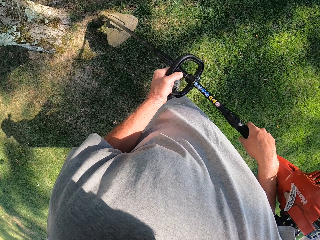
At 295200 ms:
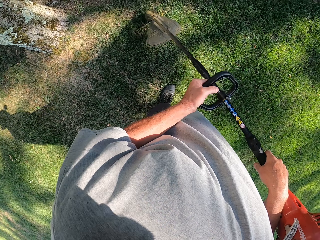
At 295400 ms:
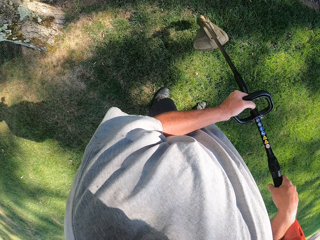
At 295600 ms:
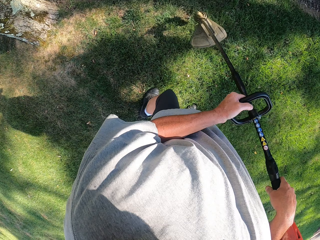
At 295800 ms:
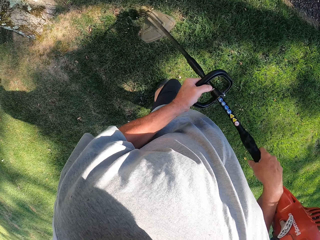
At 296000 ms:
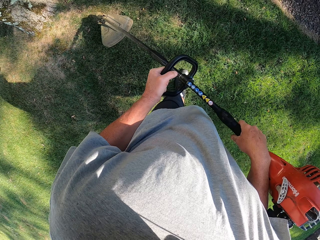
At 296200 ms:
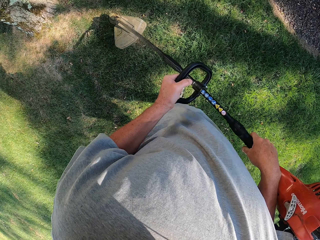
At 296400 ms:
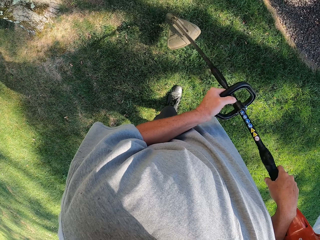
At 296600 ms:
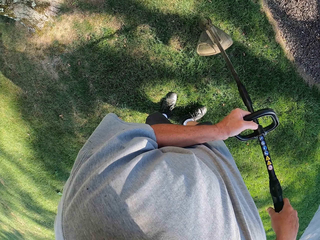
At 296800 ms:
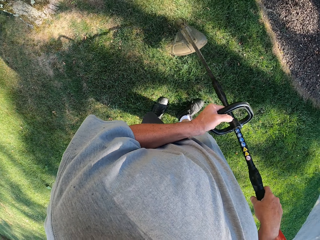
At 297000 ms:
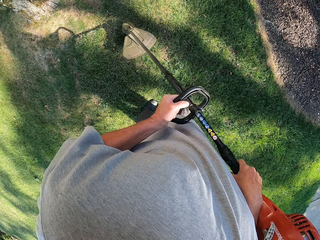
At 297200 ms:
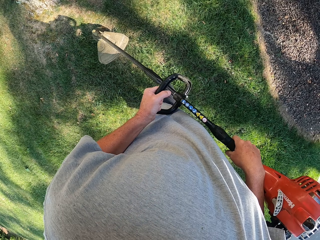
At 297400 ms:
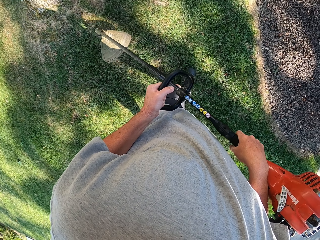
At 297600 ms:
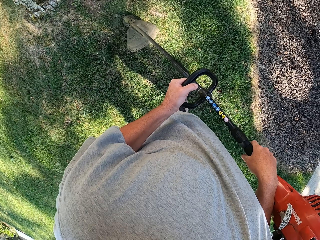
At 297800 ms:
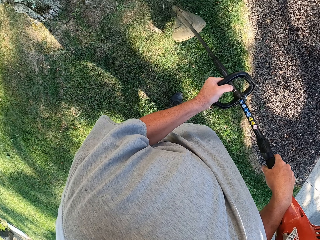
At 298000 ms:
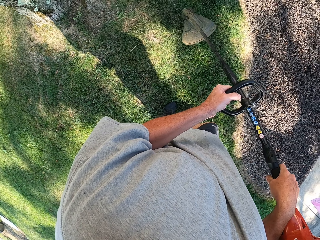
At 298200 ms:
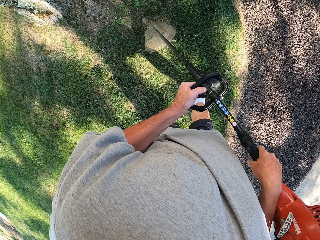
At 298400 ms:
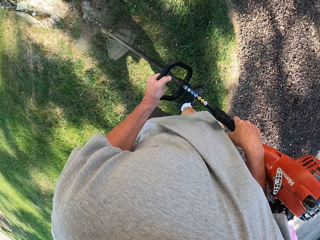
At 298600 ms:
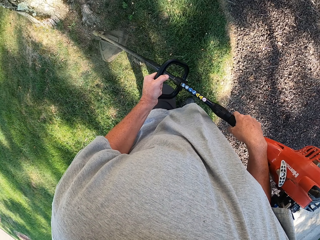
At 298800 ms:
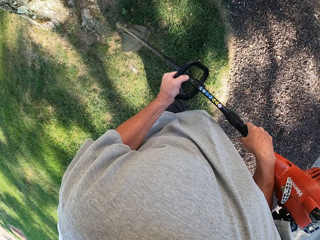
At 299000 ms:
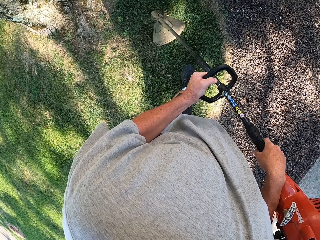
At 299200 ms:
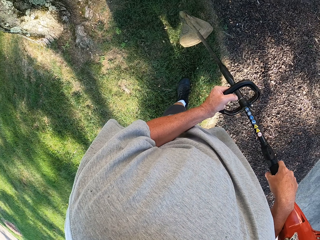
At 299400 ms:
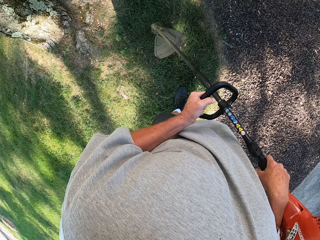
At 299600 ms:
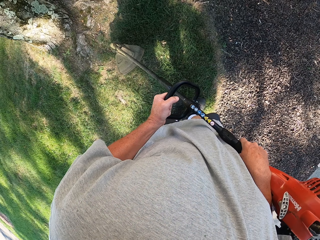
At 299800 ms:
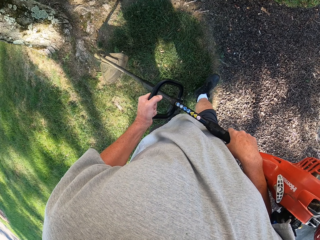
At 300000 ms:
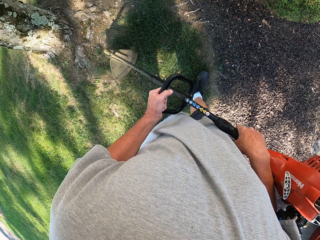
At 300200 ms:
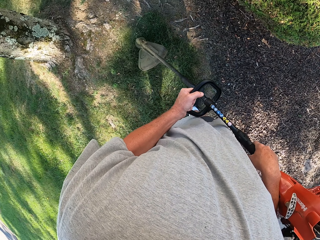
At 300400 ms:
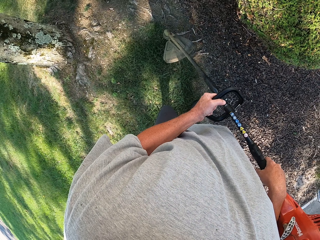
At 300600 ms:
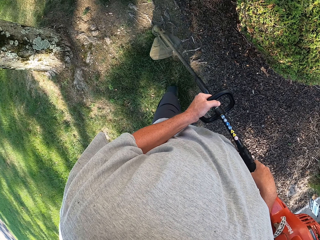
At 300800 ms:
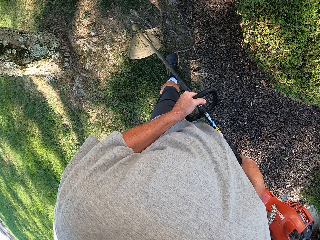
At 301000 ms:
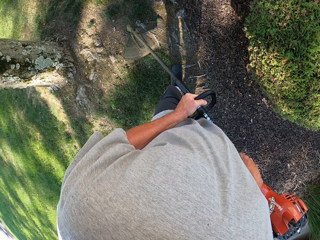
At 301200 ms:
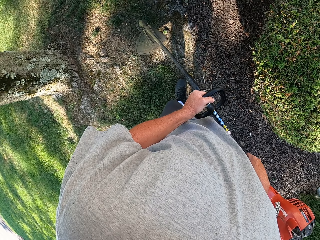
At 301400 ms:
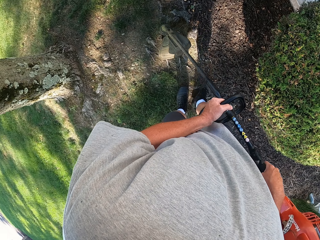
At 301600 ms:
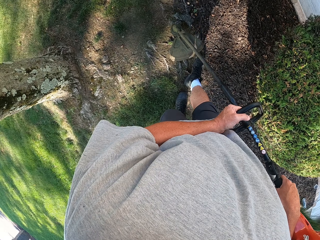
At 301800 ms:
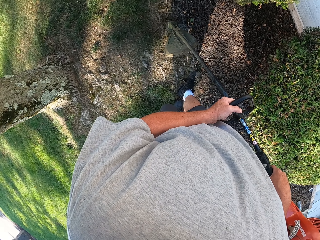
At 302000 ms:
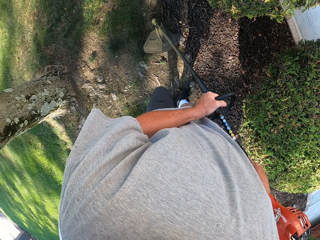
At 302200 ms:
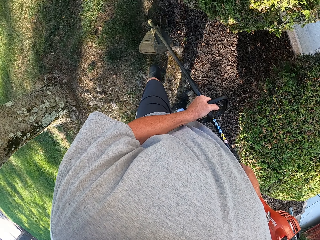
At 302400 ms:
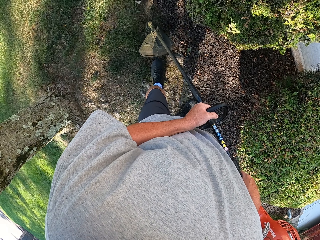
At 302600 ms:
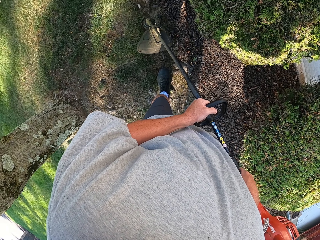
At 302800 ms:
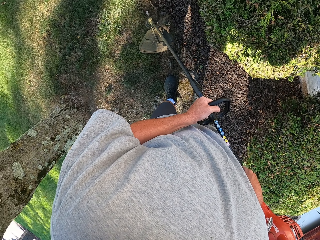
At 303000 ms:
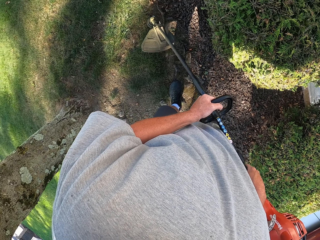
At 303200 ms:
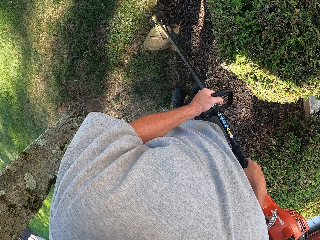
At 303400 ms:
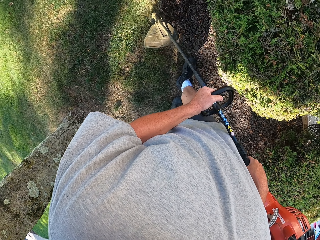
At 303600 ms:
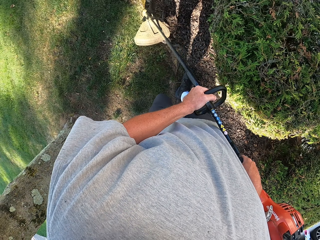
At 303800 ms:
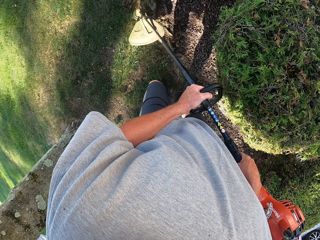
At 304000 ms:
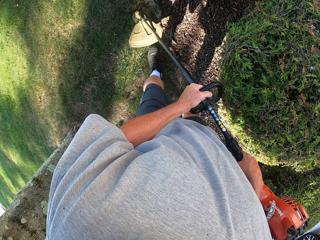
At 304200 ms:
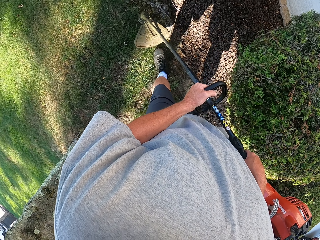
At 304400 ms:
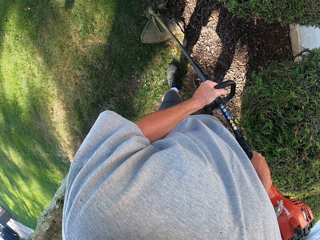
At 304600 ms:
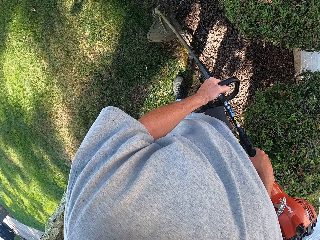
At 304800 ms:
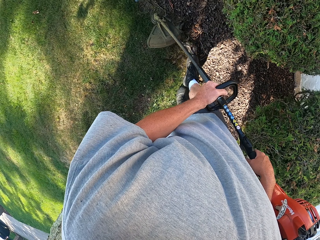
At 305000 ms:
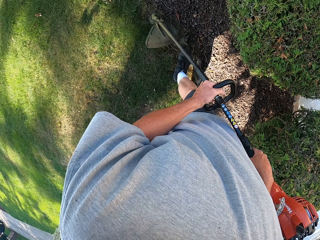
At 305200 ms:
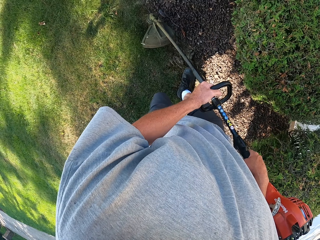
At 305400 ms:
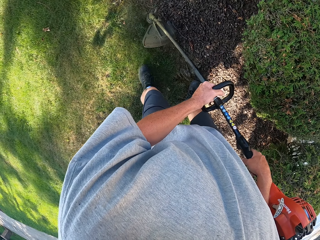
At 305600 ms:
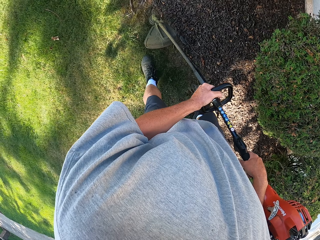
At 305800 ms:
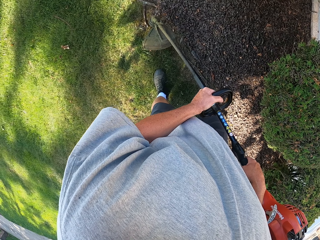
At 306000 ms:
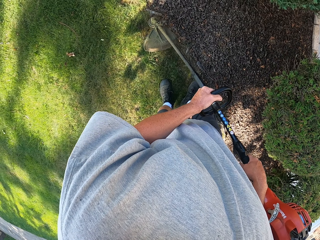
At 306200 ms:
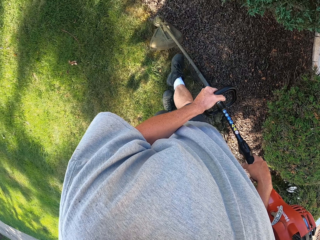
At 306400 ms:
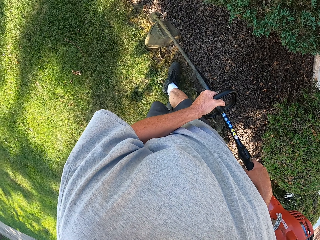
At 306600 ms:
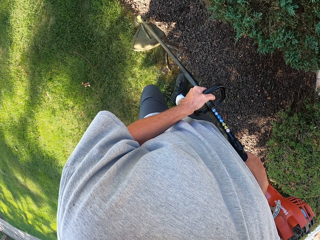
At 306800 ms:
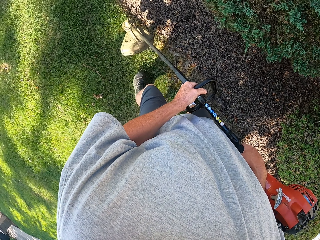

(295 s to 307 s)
The camera wearer trims the grass as they walk. They trim the grass as they walk, repeatedly.

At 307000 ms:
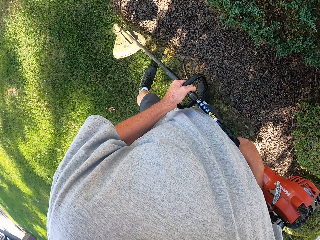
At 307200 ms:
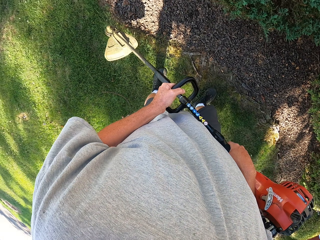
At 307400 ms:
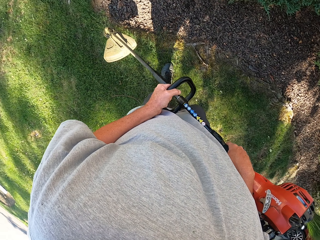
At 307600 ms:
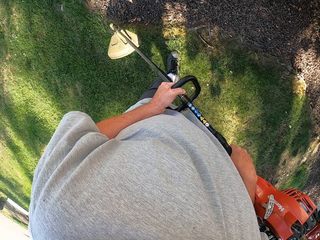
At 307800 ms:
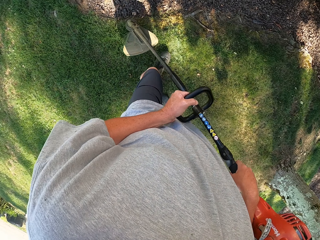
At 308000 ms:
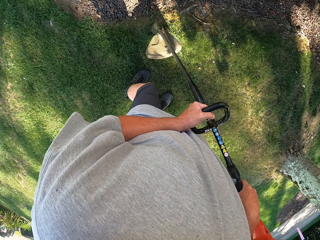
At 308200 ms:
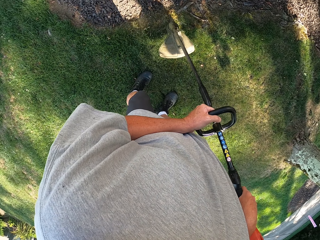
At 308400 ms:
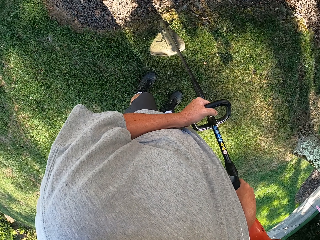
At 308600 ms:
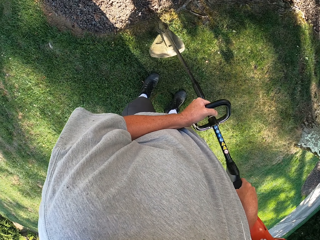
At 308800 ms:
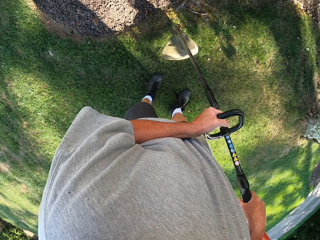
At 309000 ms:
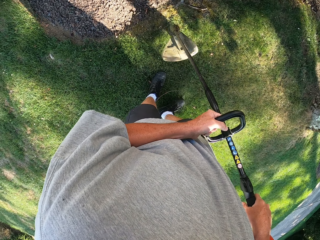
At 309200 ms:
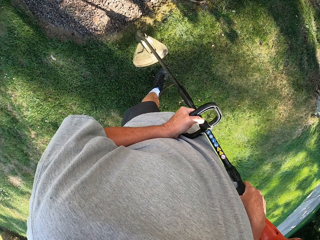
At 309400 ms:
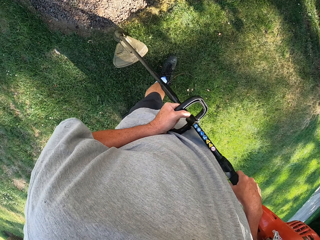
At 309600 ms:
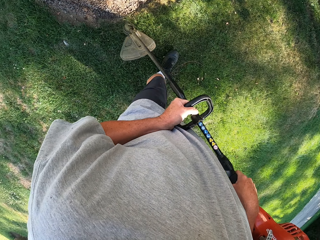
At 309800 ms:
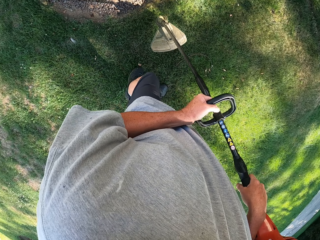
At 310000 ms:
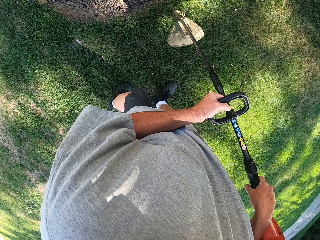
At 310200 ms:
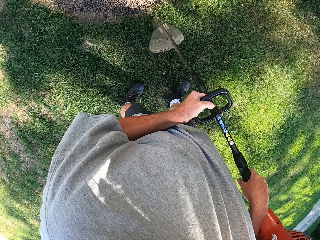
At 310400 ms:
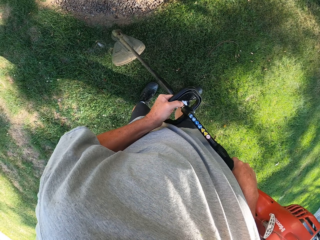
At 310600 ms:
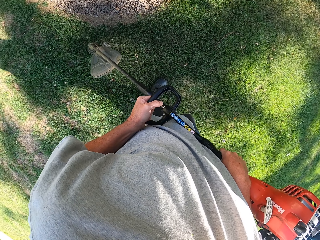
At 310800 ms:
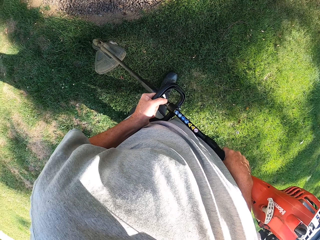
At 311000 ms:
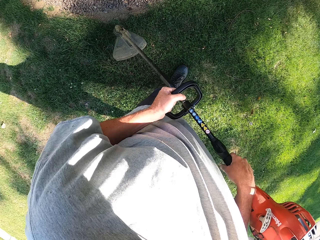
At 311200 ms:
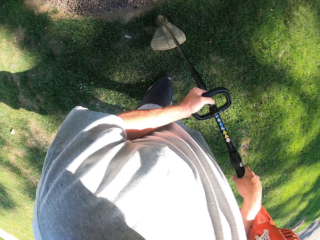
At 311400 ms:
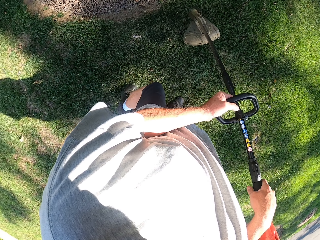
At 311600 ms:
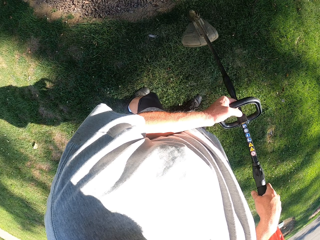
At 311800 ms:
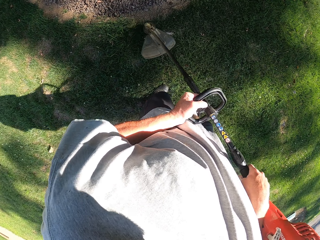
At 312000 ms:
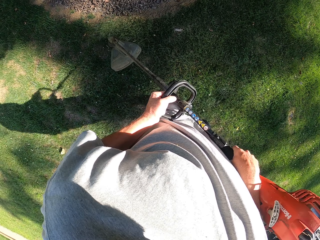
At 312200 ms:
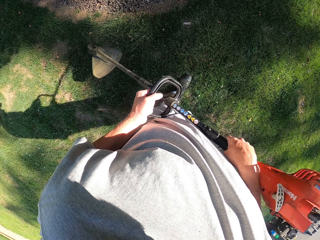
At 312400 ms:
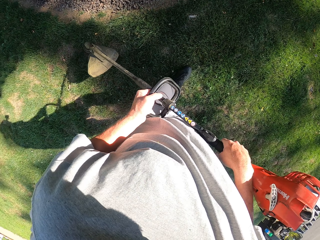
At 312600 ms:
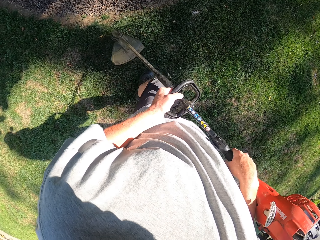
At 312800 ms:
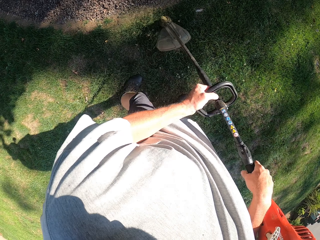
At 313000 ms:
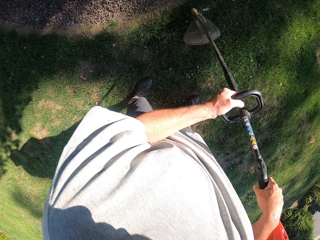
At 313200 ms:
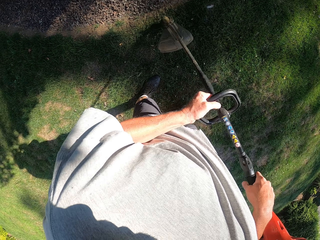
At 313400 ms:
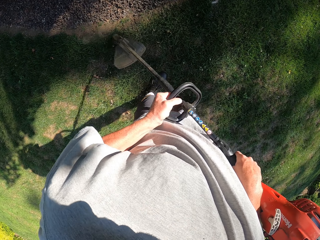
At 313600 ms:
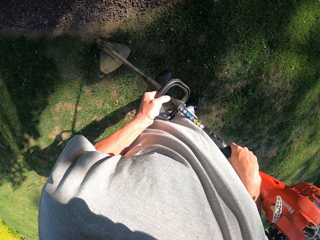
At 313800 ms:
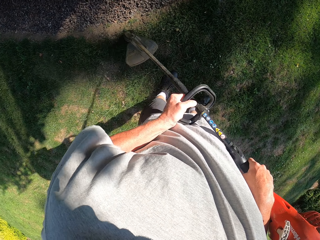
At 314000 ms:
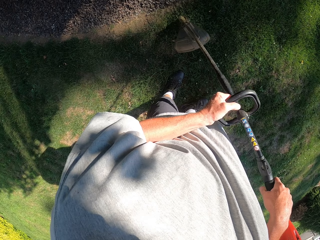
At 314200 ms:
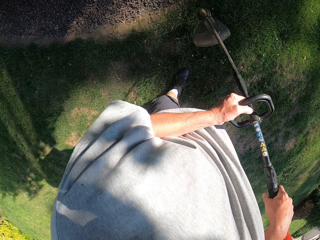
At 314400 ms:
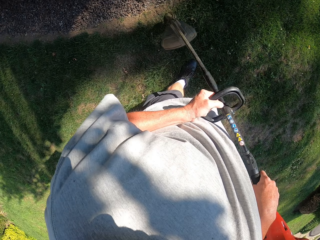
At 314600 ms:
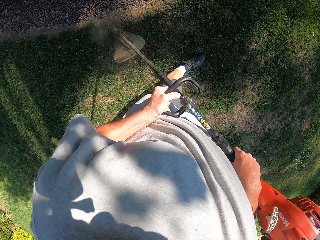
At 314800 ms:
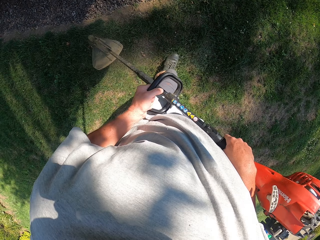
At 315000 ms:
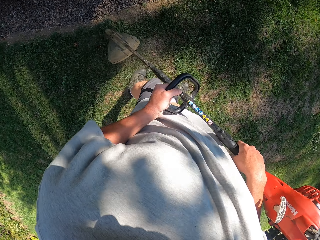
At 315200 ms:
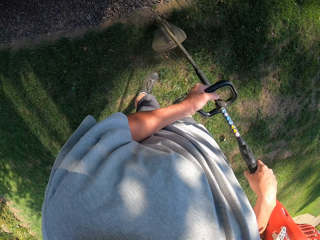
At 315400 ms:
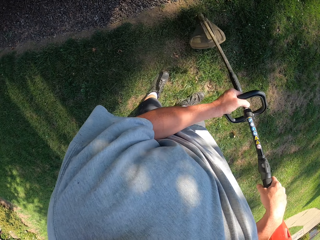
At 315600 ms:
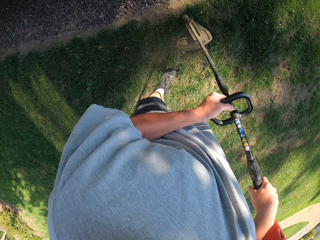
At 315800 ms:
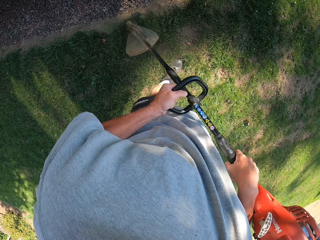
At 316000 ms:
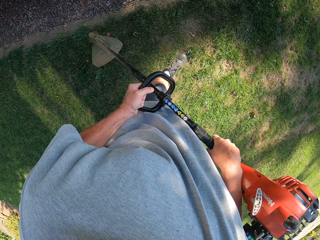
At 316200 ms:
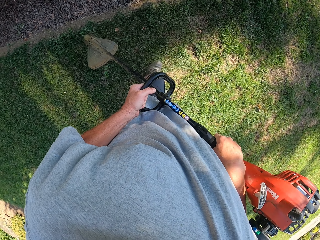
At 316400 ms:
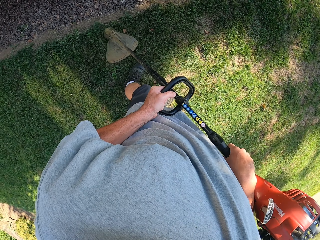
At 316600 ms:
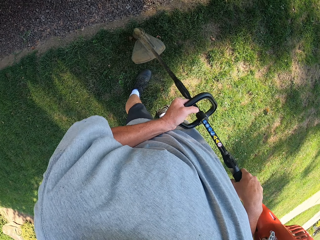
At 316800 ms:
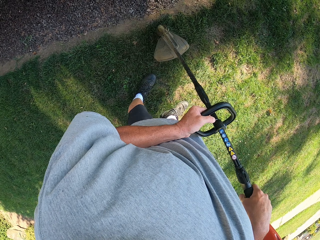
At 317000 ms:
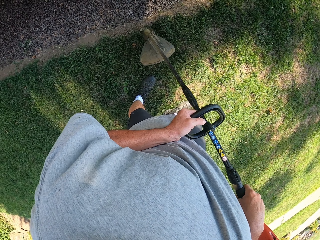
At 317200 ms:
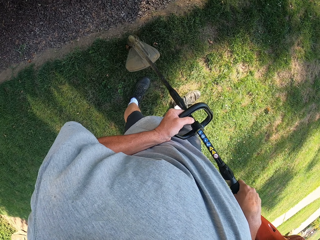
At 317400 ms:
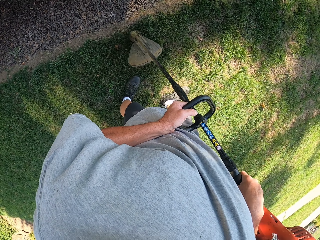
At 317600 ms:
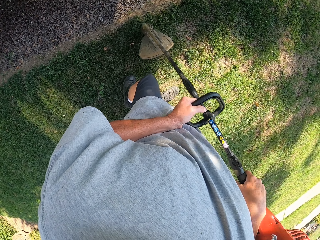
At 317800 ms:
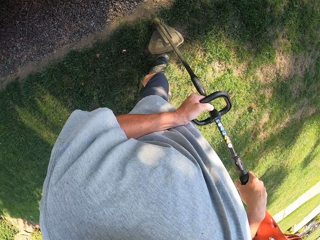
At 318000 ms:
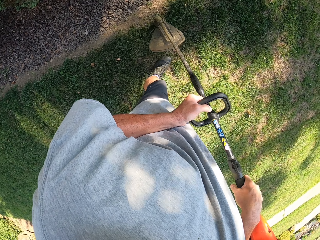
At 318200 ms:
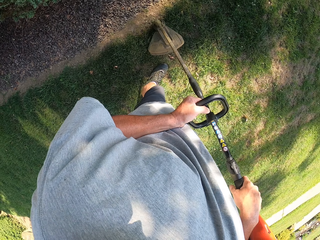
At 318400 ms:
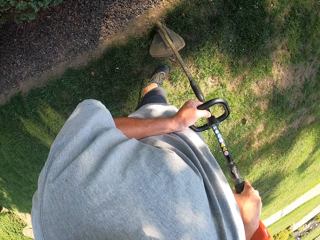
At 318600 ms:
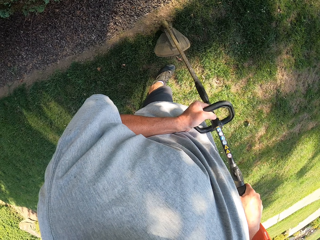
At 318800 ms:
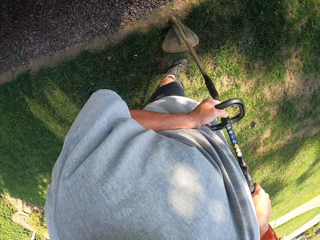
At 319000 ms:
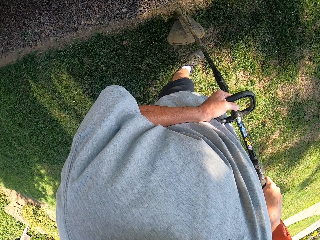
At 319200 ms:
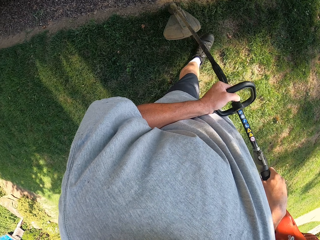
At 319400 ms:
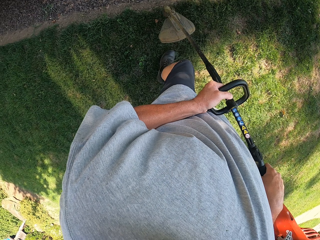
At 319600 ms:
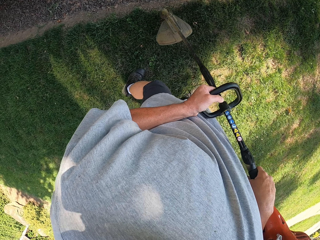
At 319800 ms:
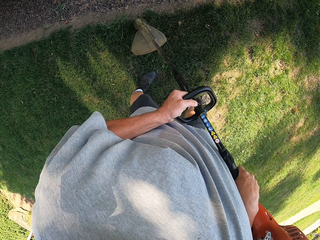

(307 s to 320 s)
The camera wearer trims the grass as they walk. They trim the grass as they walk, repeatedly.
